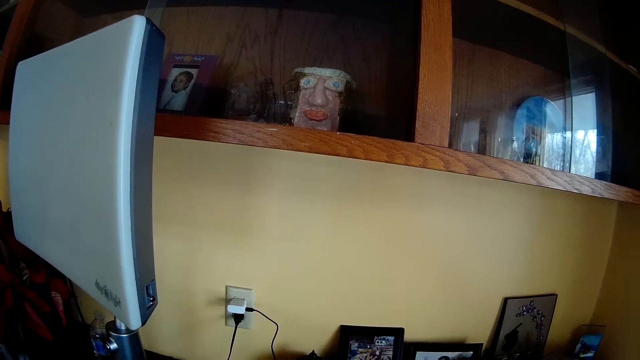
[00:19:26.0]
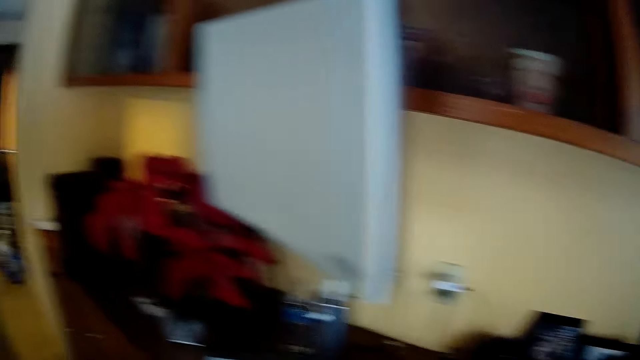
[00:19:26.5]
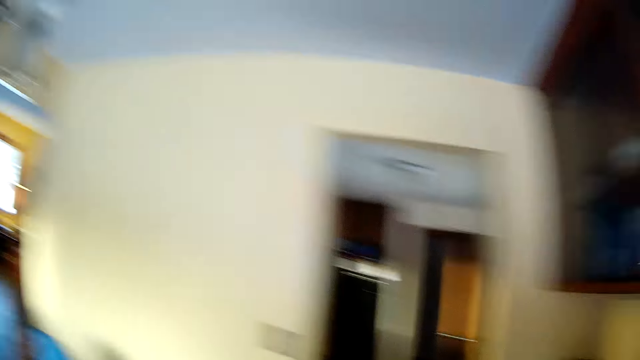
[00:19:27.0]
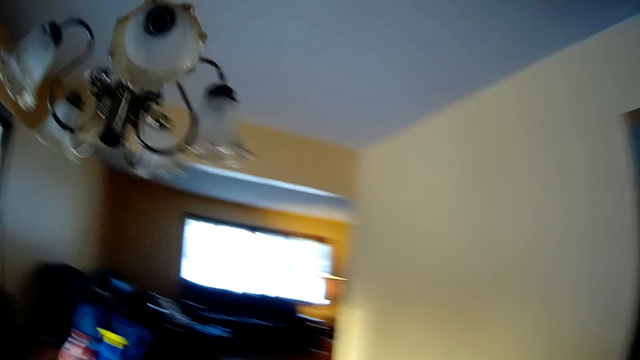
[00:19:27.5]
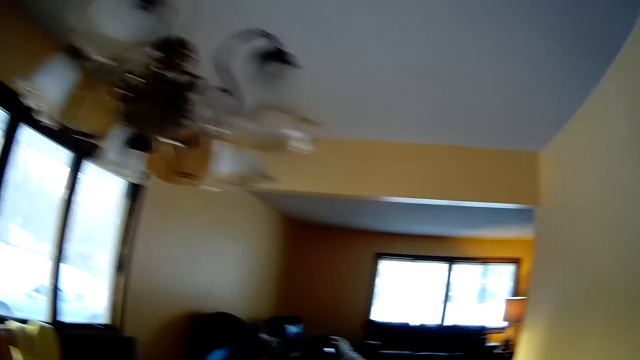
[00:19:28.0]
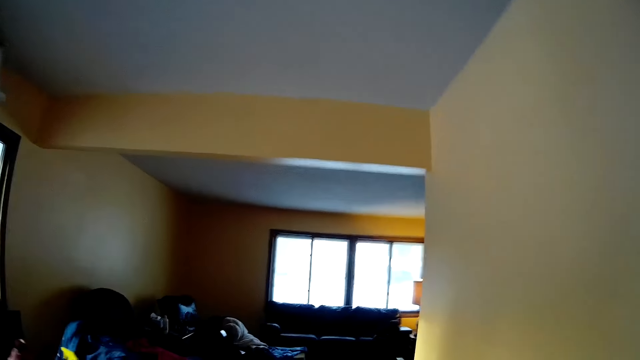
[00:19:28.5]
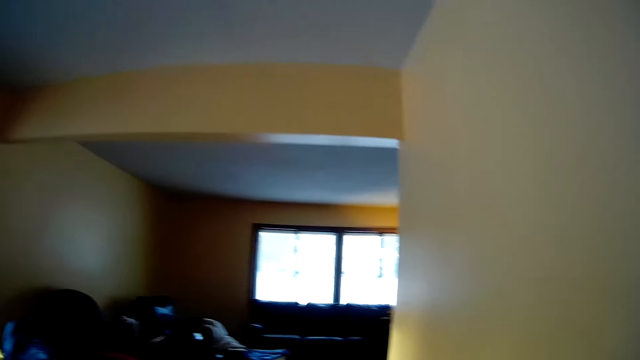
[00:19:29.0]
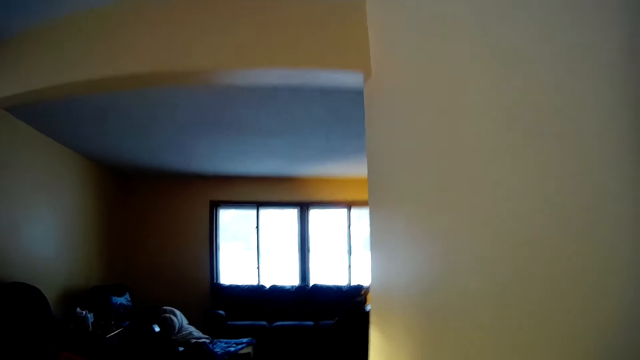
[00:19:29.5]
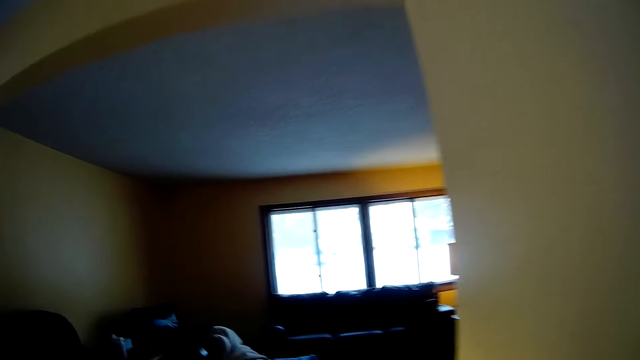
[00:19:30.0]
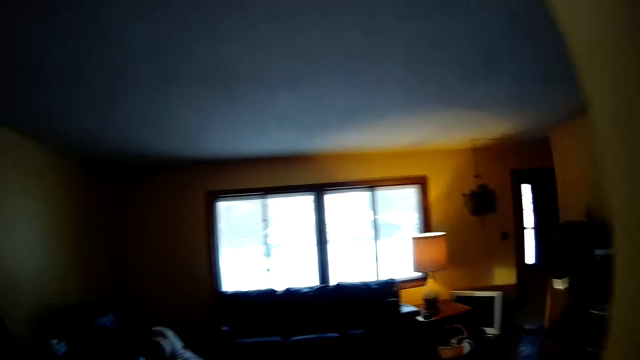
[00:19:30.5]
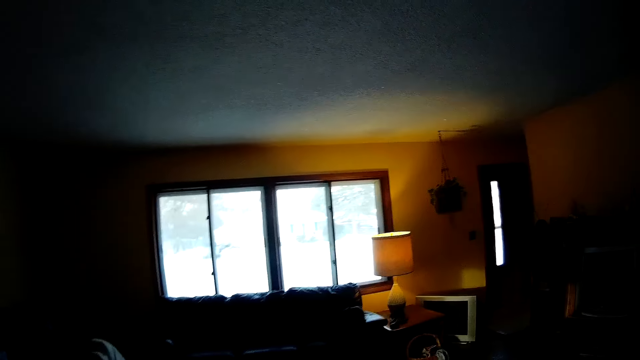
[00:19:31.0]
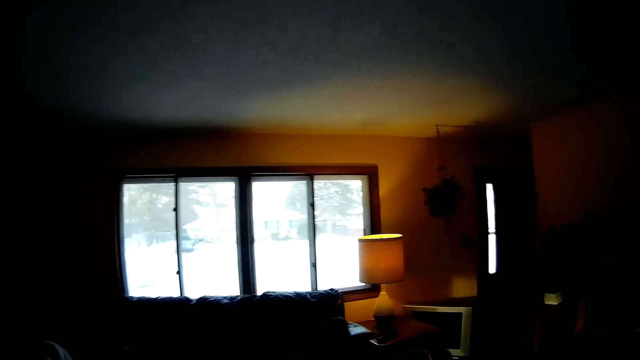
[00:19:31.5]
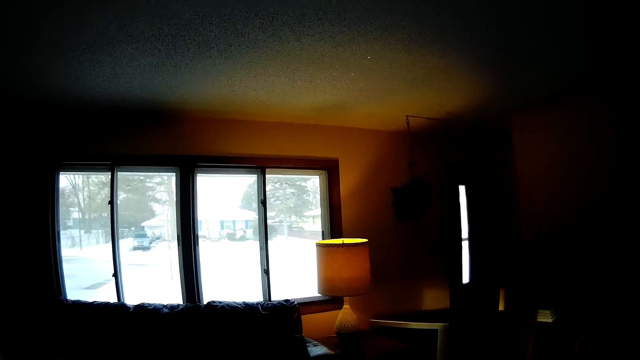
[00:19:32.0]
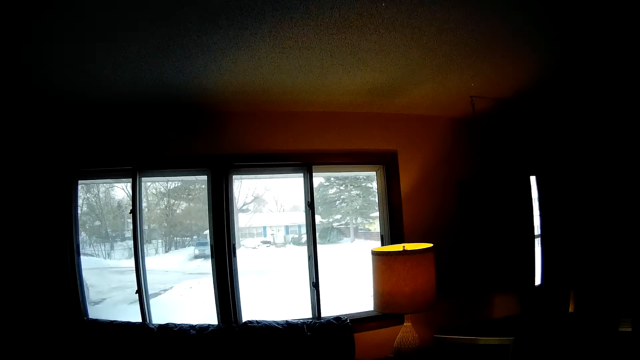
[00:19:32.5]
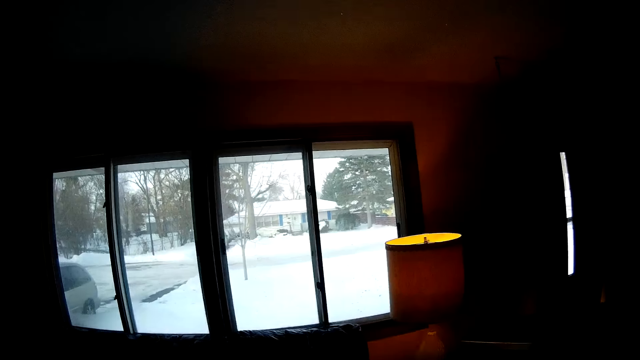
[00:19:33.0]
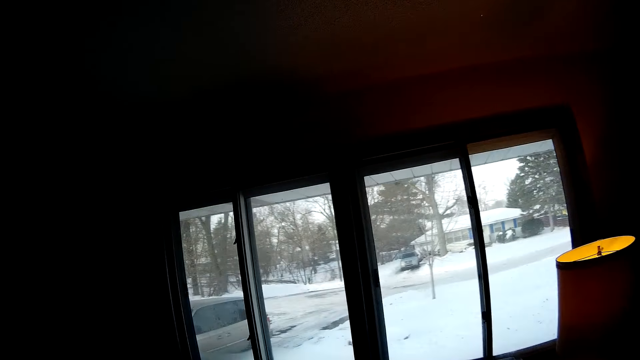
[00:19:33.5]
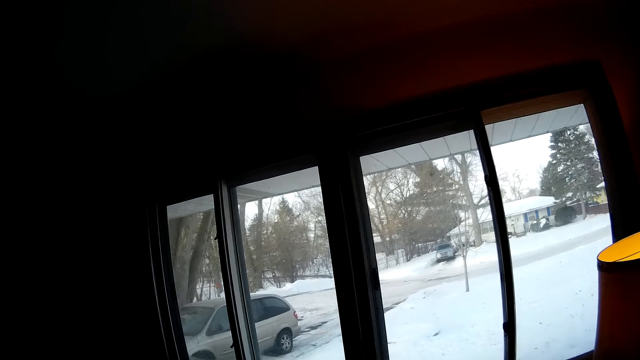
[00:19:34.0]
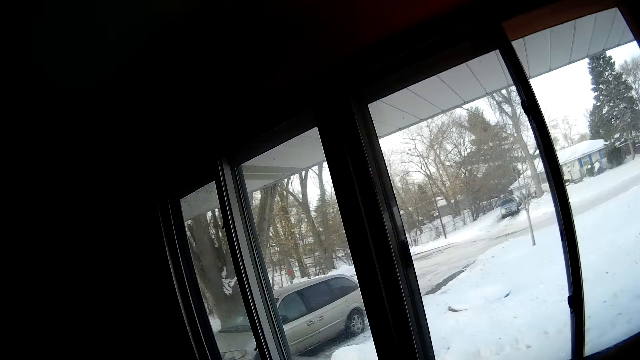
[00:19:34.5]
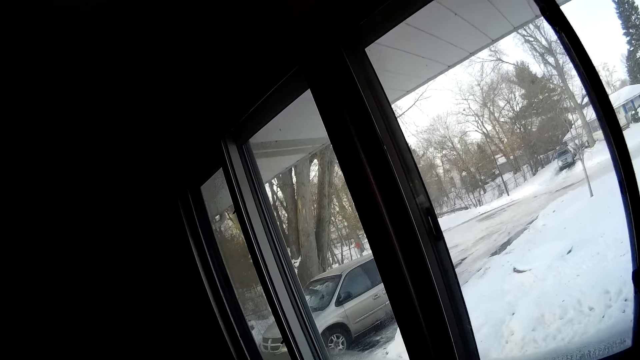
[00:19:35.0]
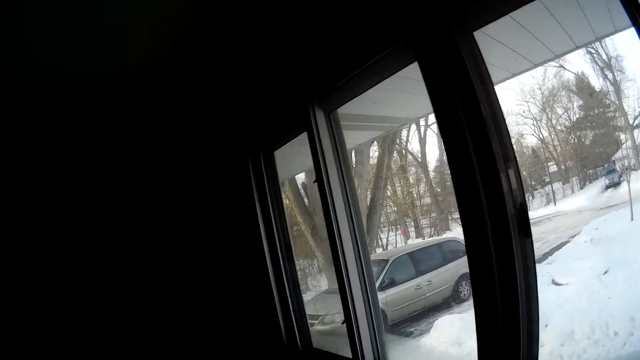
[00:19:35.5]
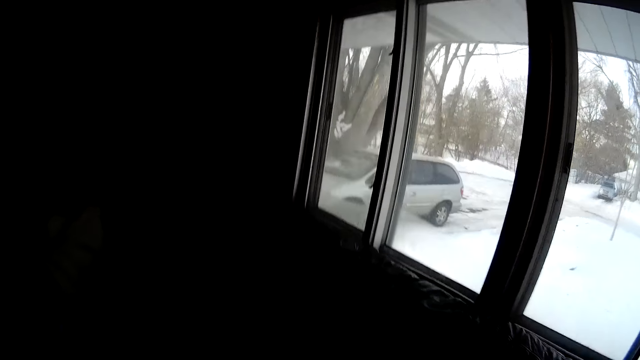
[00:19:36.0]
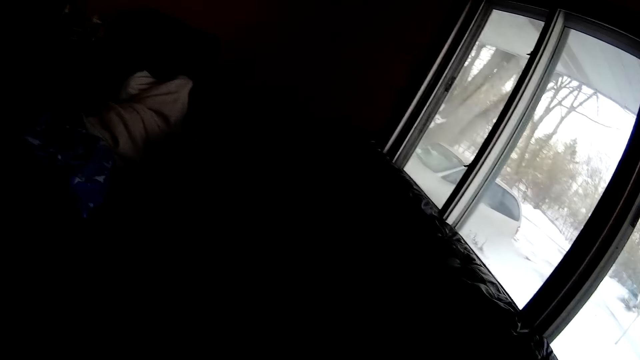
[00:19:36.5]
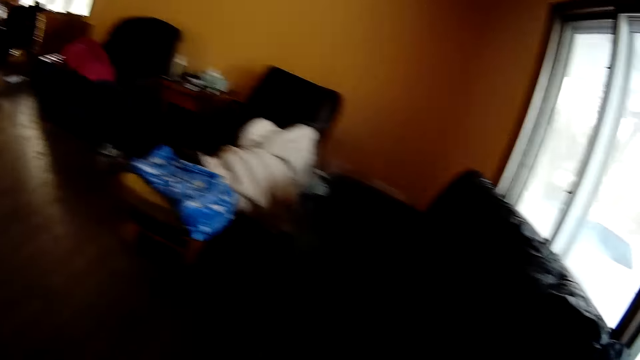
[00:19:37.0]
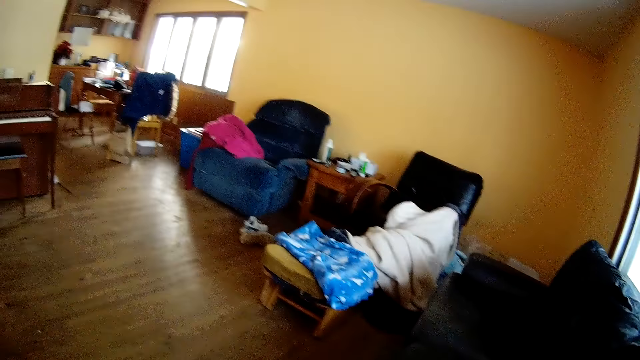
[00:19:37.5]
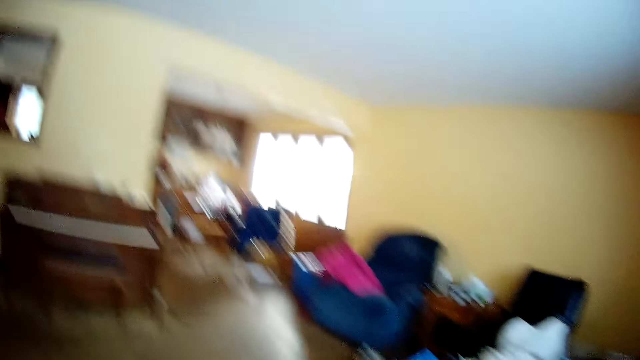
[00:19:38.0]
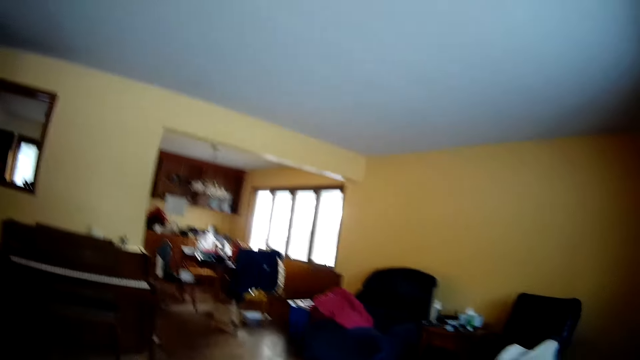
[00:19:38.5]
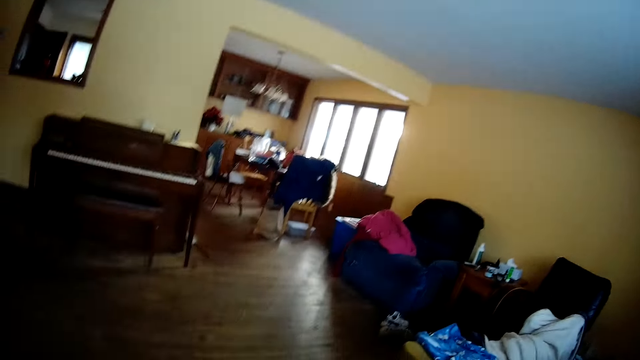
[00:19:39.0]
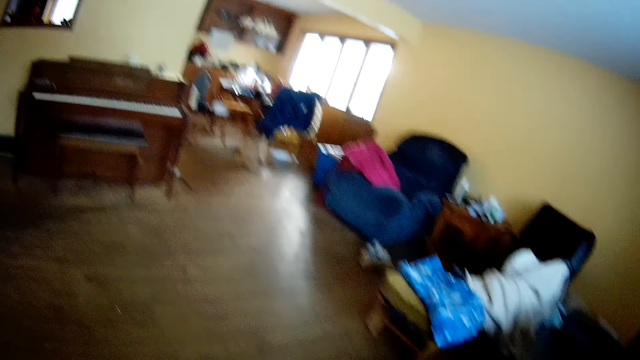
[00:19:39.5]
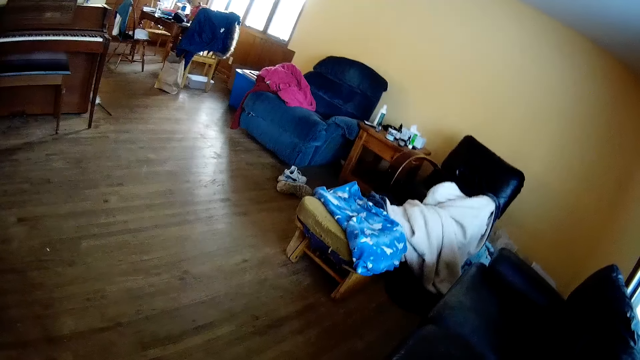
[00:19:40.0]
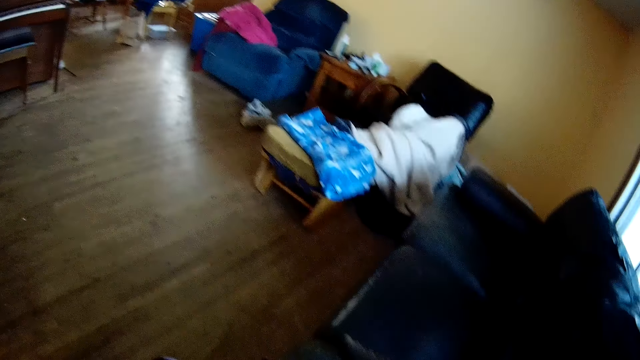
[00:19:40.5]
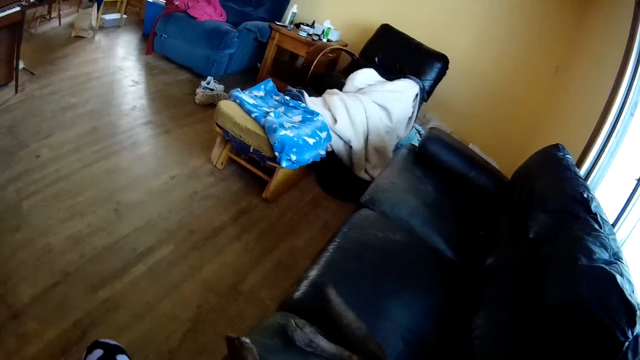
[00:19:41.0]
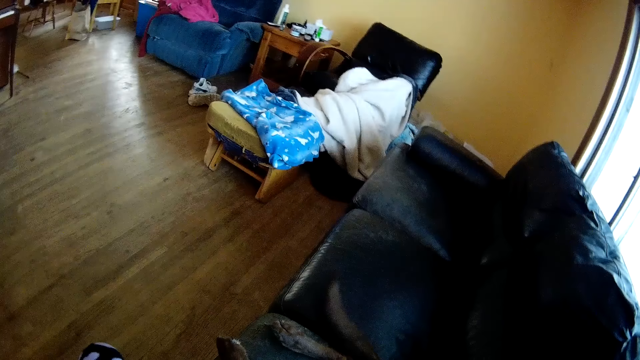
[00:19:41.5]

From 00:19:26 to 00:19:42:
The camera wearer walks to a couch. They sit on the couch beside a brown dog.

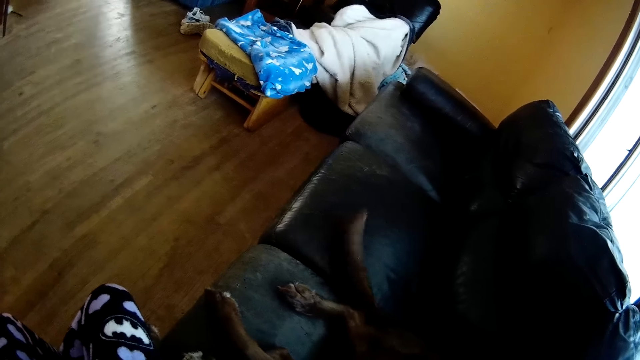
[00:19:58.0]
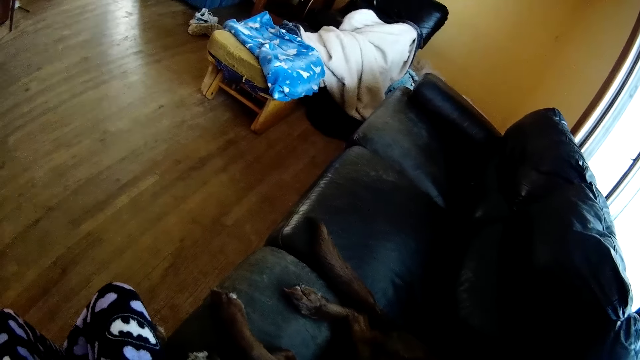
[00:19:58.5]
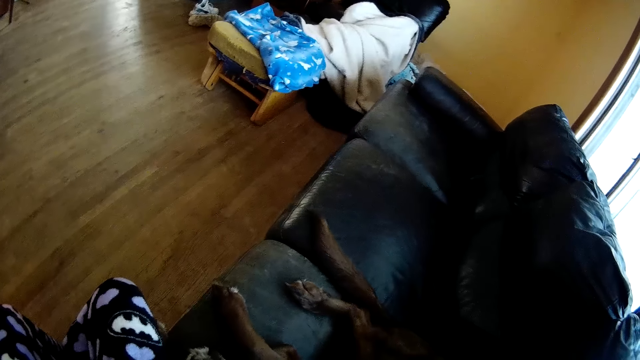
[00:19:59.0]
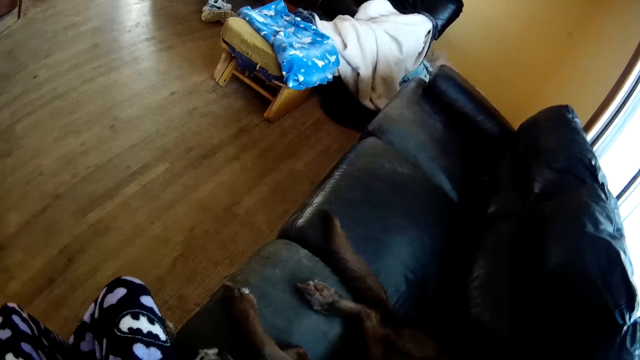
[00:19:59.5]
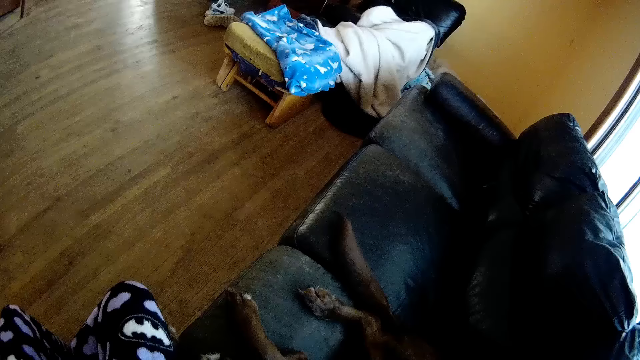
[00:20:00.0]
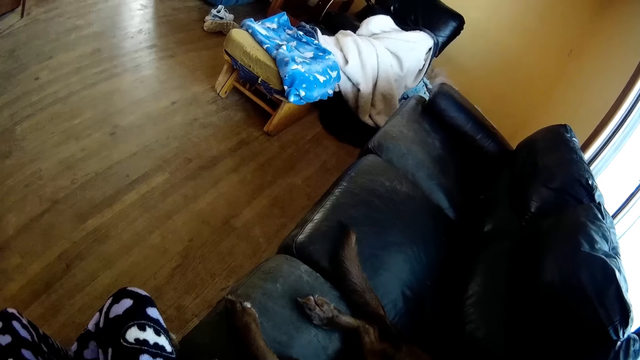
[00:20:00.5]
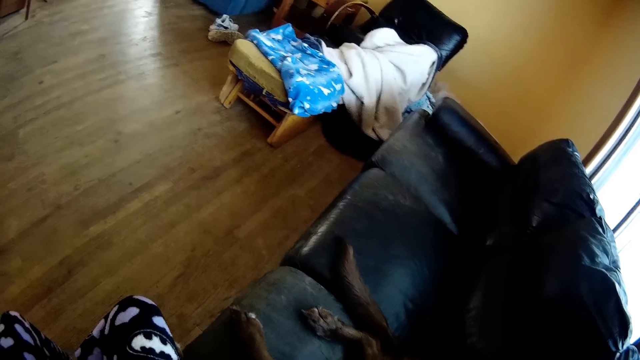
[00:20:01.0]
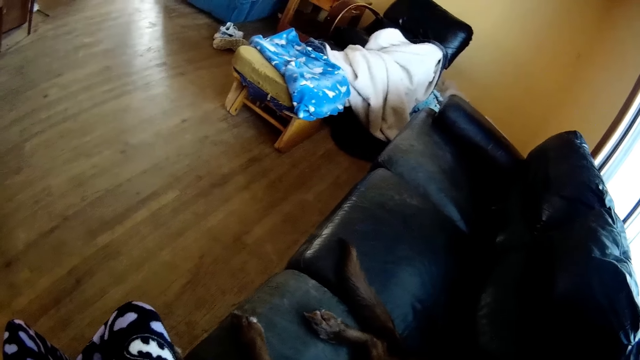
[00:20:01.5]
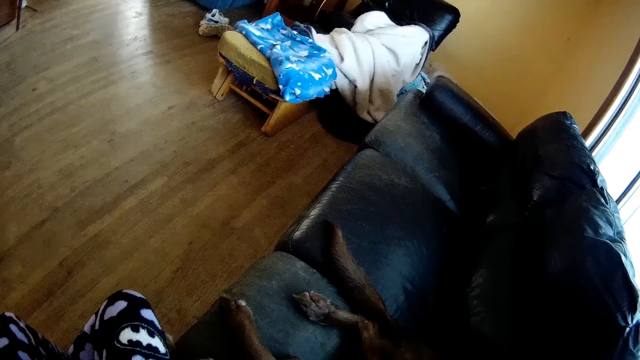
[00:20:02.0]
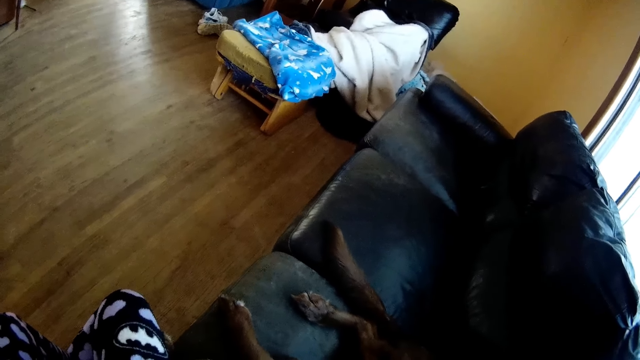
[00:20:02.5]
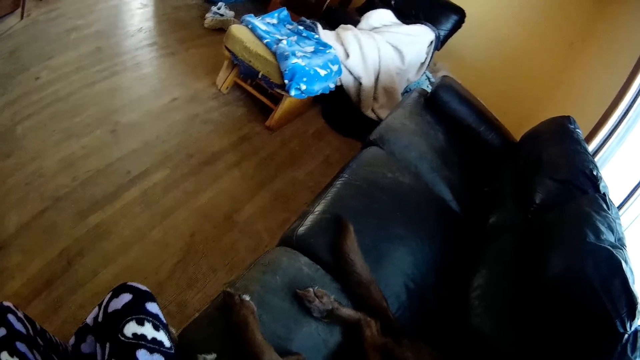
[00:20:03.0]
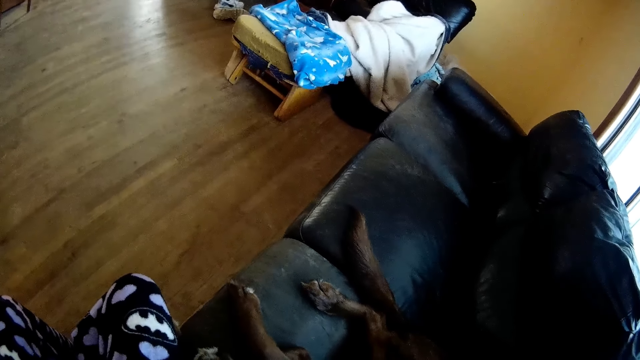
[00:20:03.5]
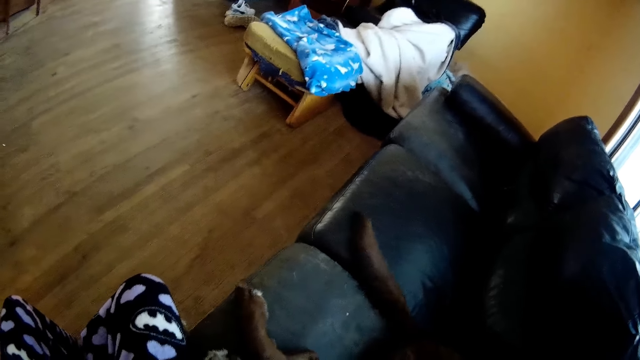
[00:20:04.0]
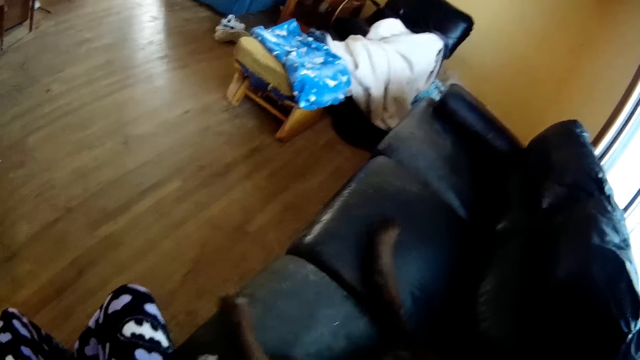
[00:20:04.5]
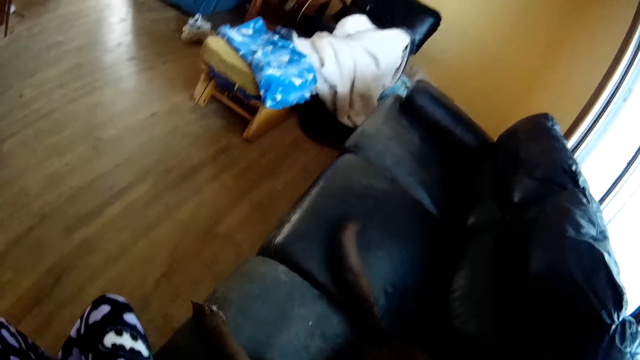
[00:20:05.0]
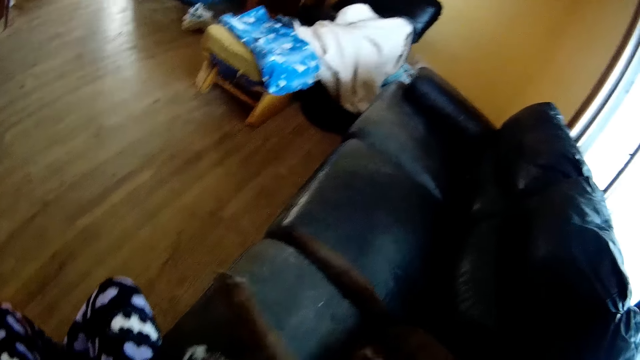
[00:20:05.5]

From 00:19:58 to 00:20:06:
The camera wearer caresses a dog.
